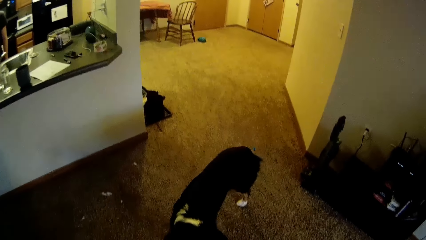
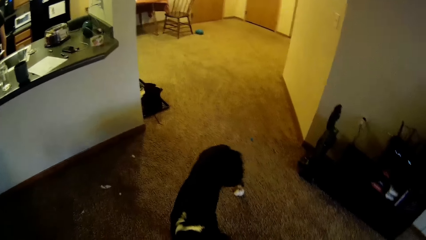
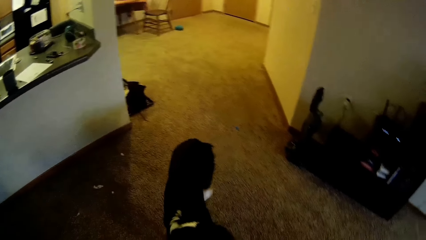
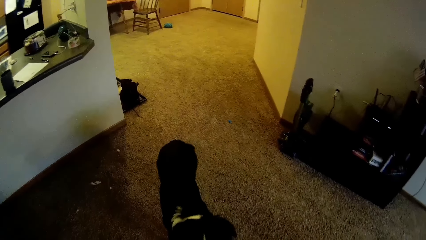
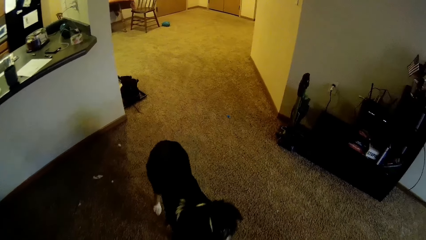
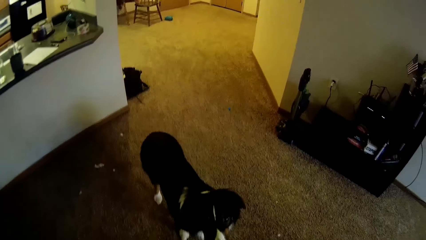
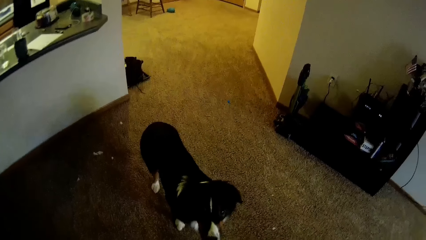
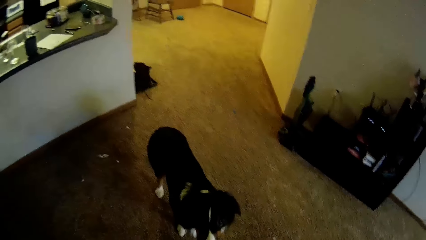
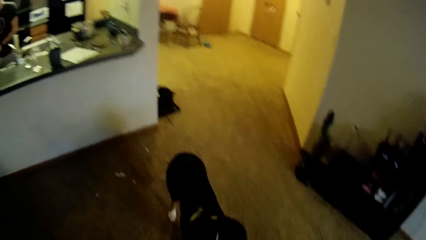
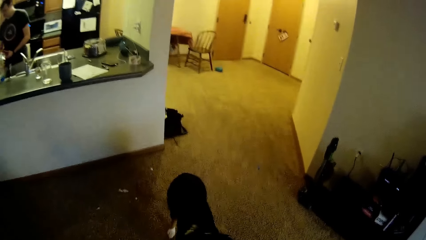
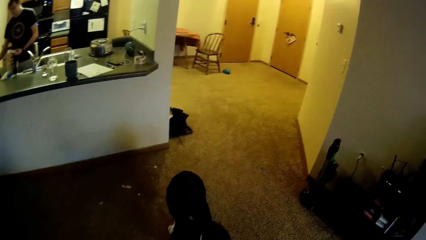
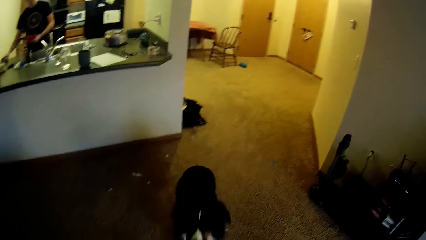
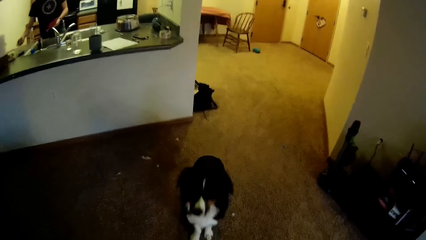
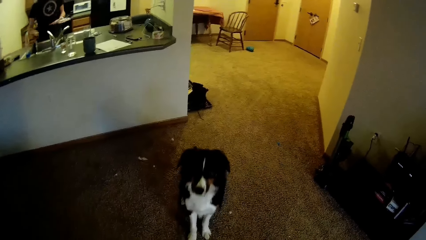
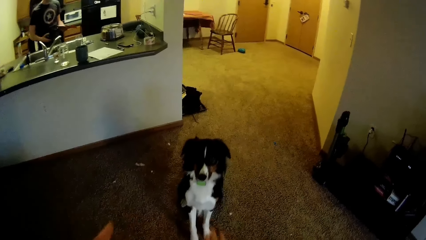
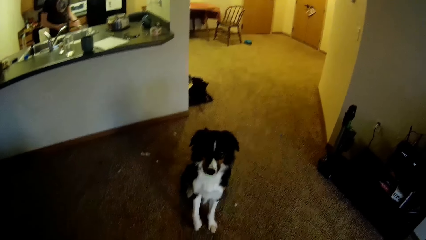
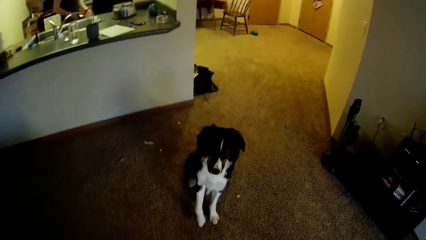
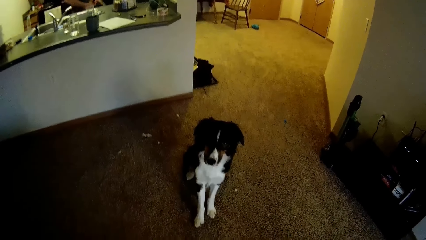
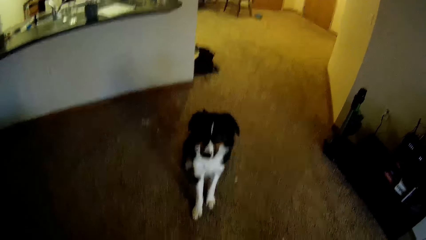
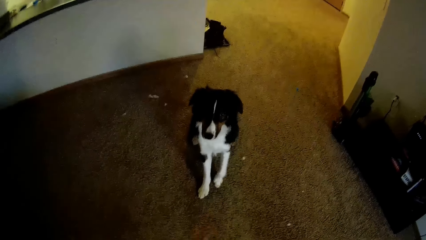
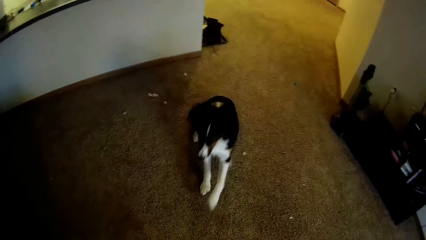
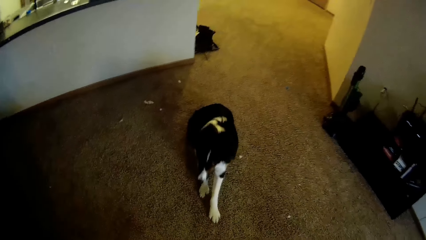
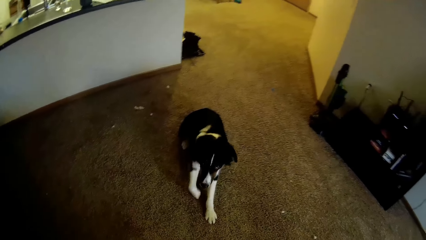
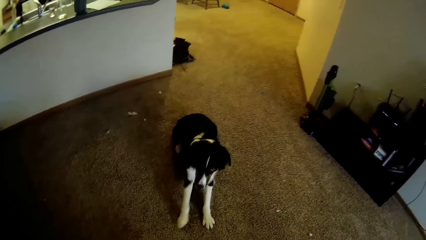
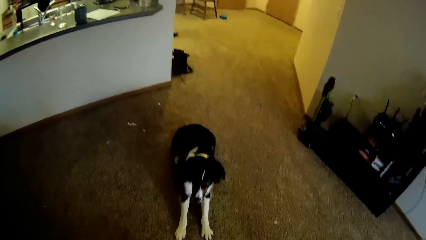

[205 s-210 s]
A man stands in the room. He walks around the room. The man walks away from the kitchen slab.

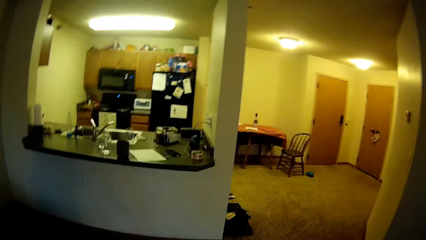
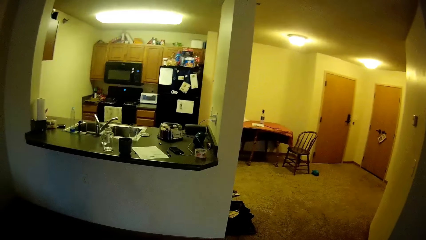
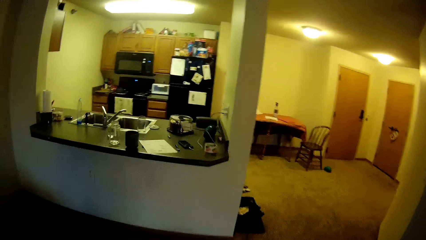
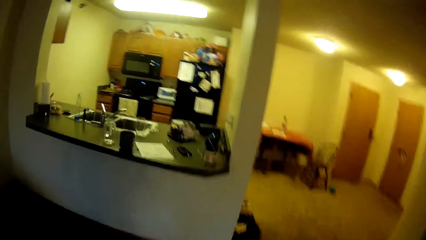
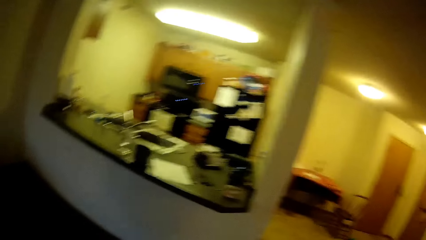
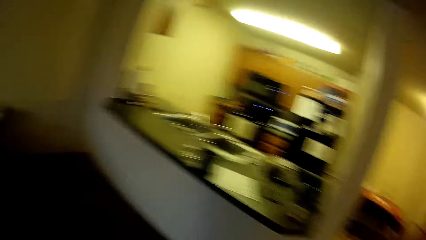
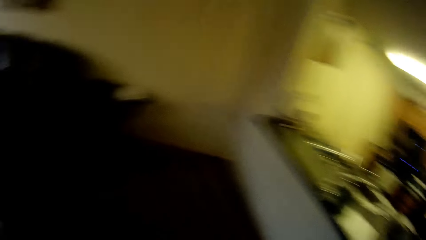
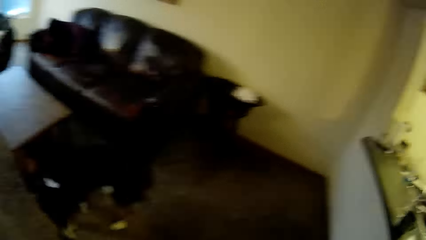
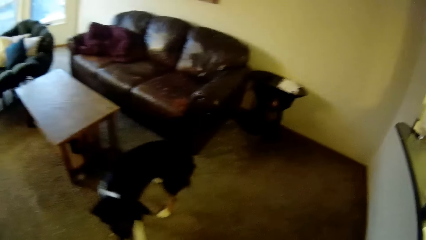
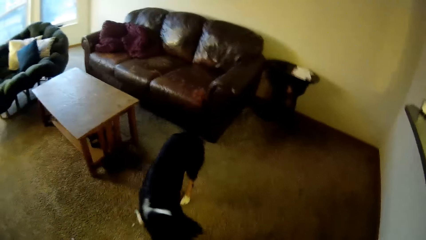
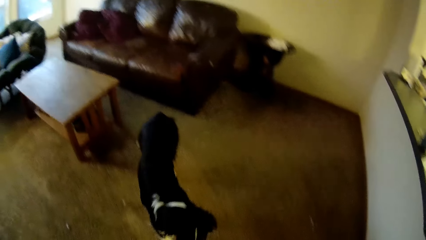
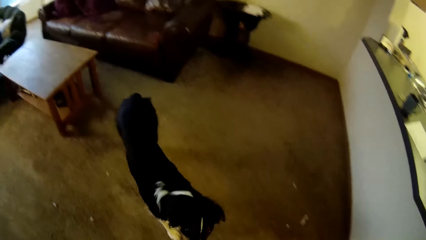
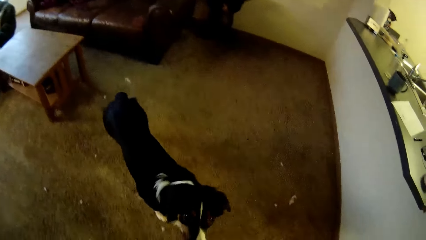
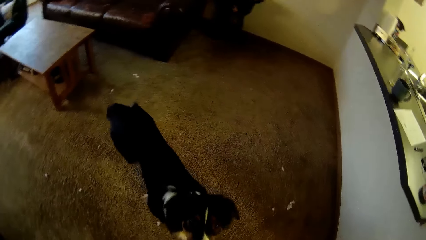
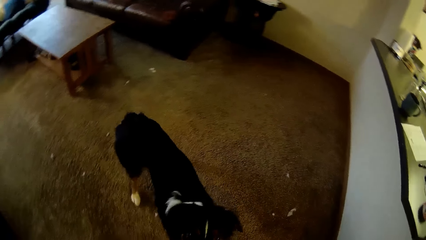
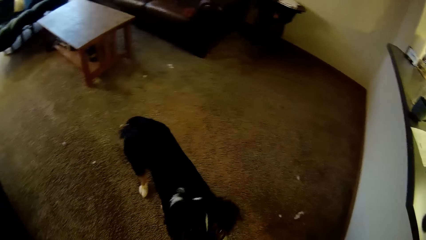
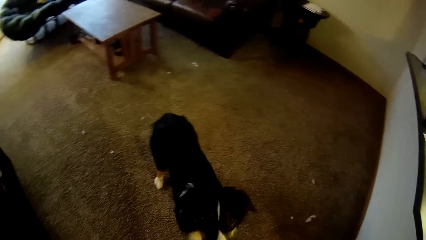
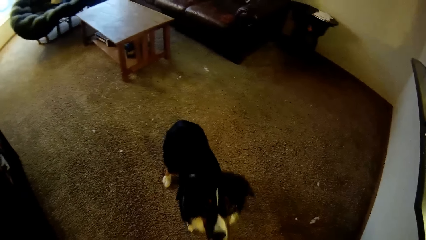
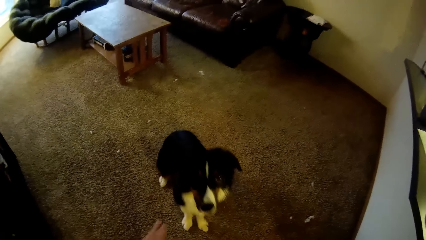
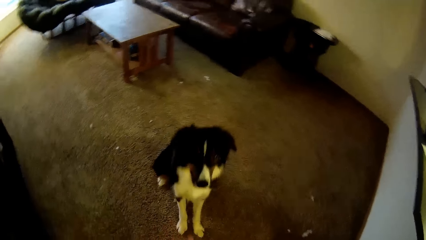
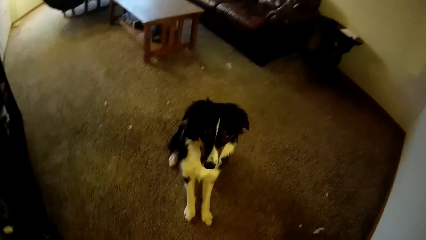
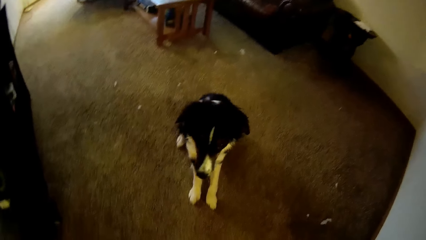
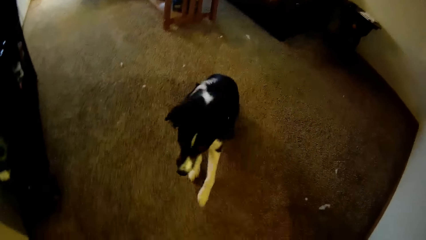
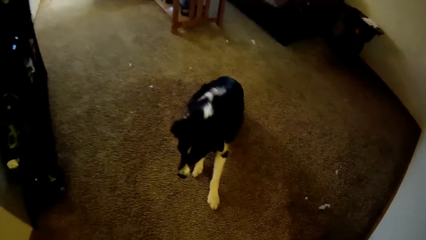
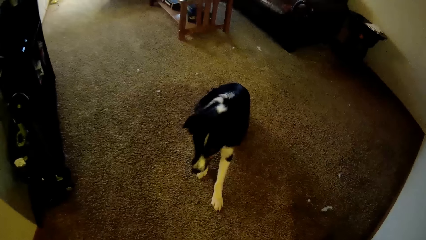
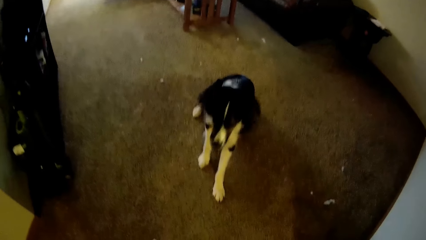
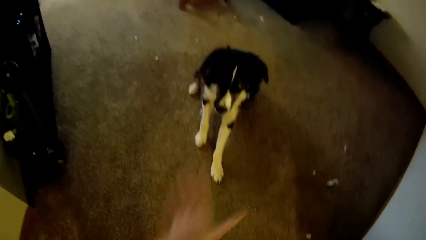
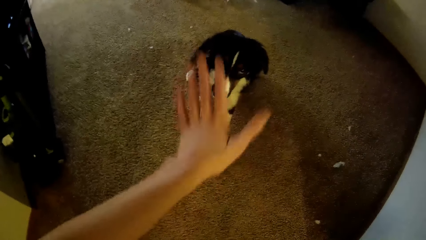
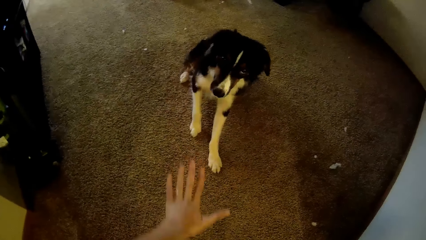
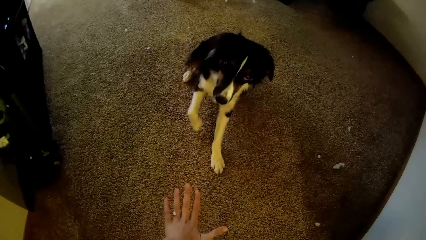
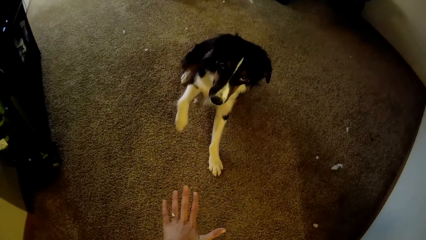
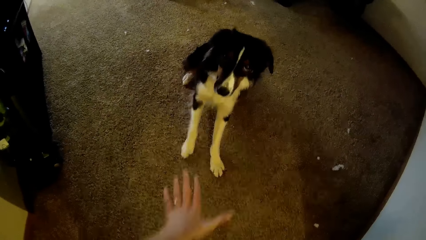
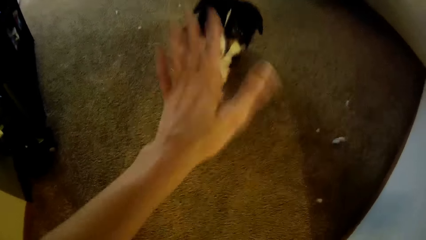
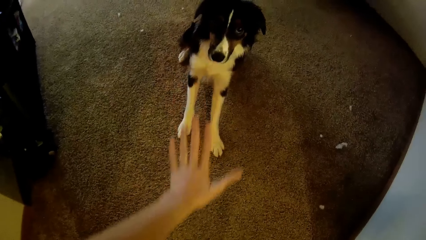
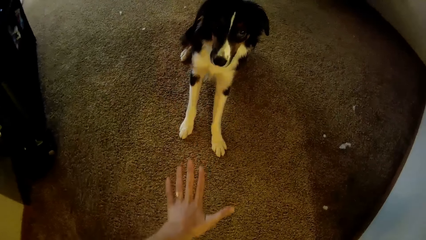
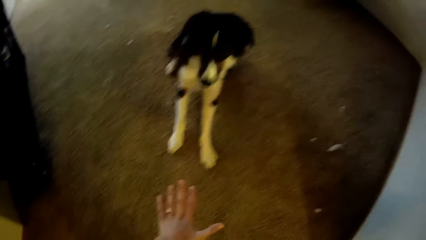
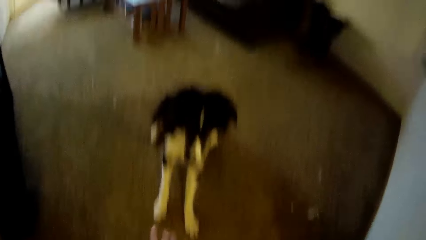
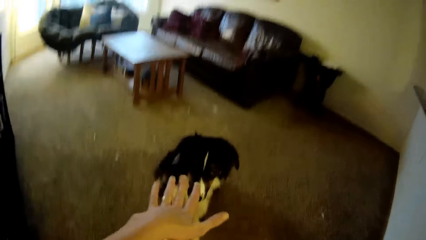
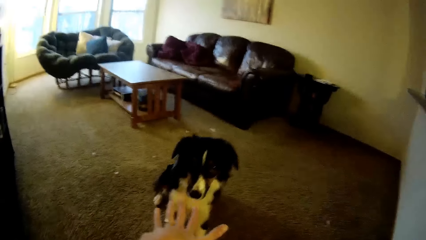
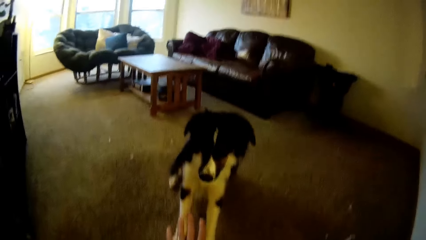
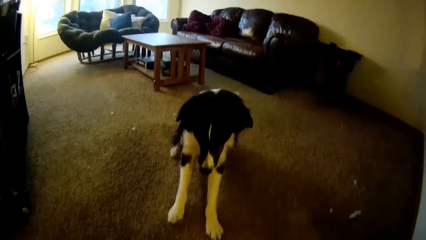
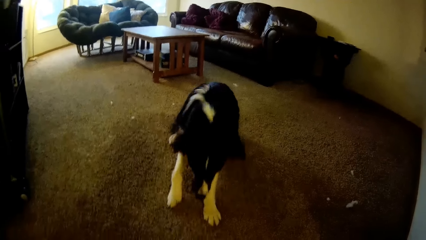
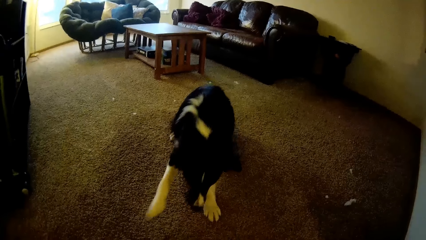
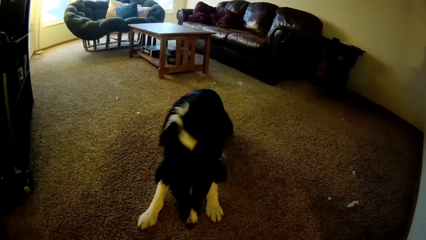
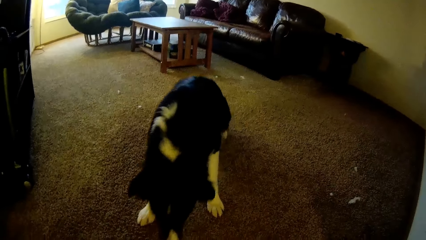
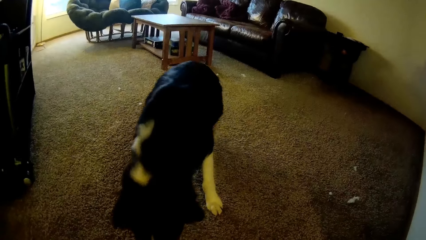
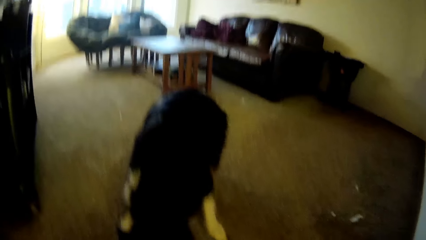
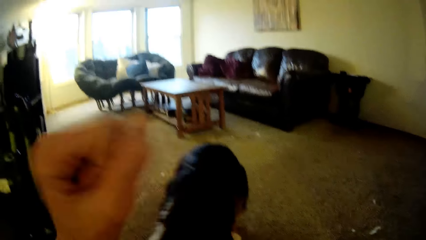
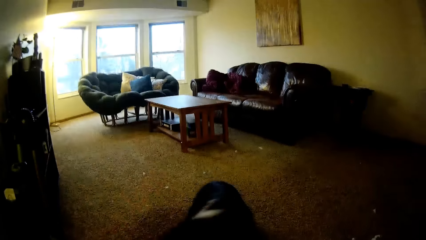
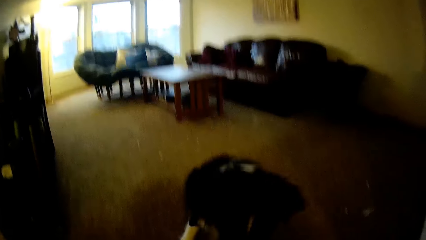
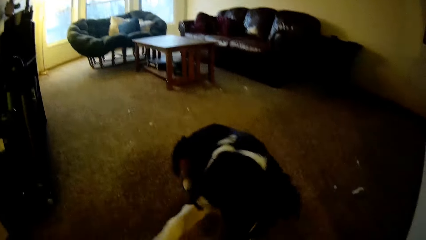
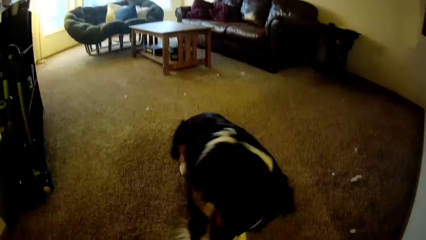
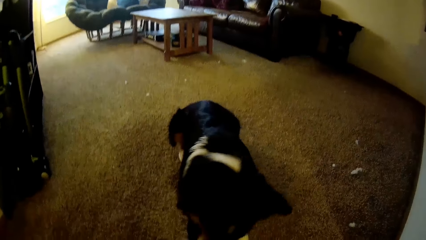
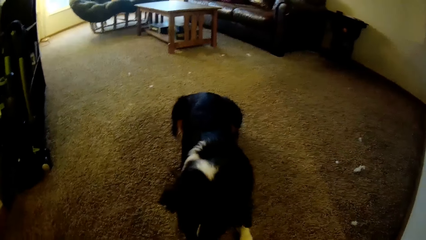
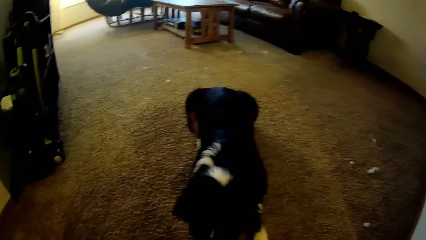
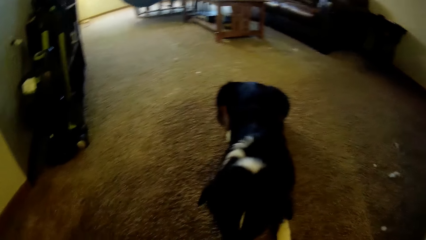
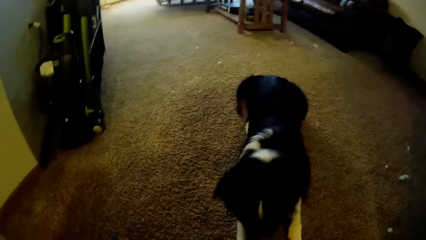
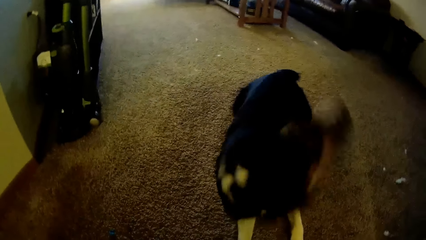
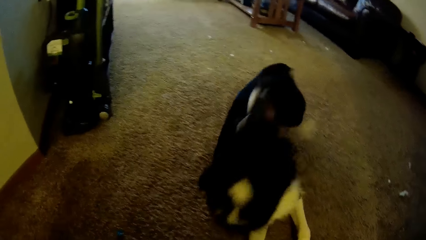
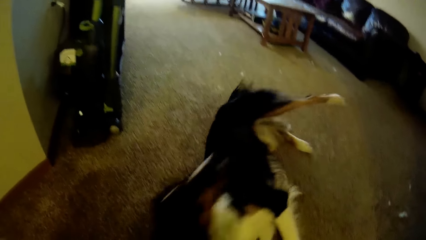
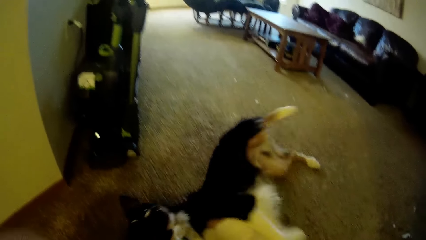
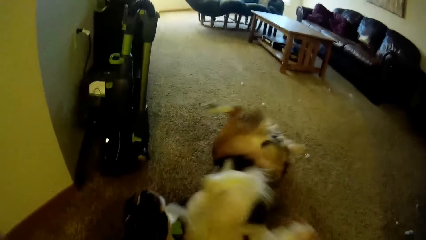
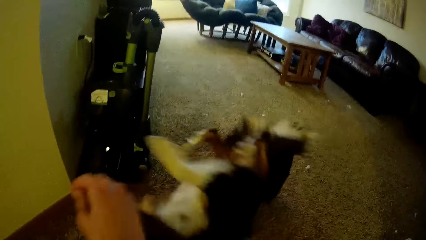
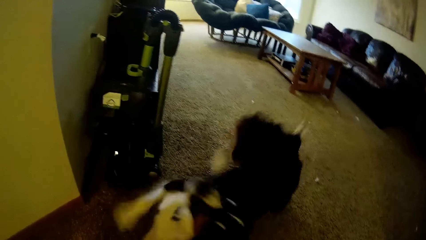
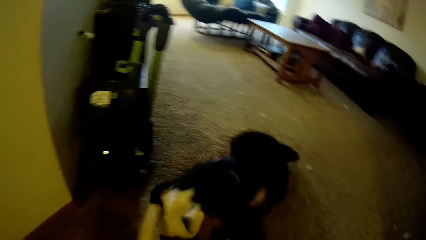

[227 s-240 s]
The camera wearer walks around the room. She raises her hand. She raises her hand again.
